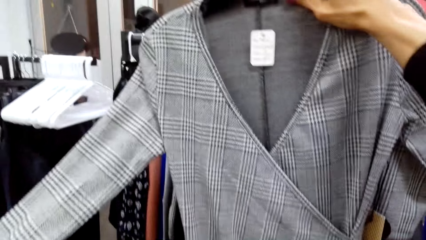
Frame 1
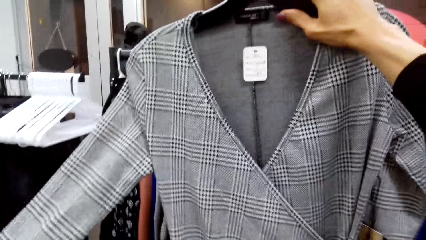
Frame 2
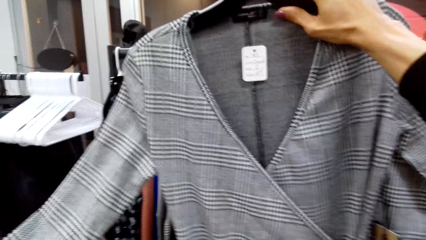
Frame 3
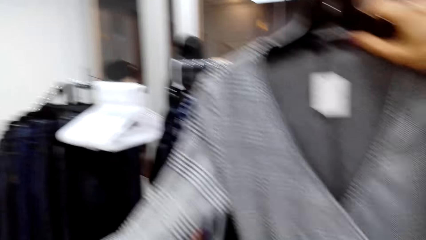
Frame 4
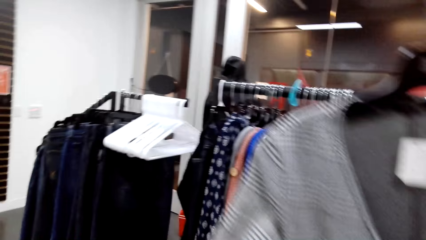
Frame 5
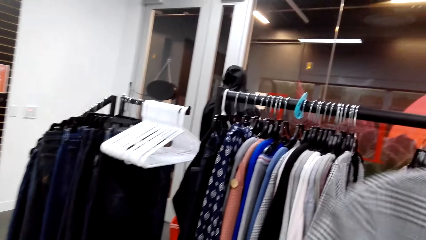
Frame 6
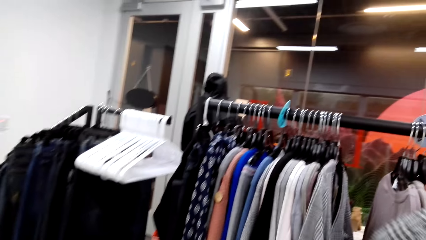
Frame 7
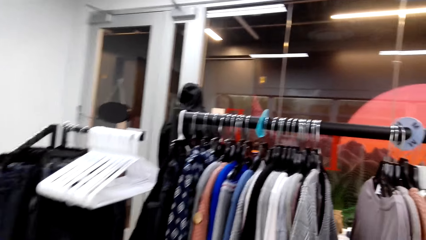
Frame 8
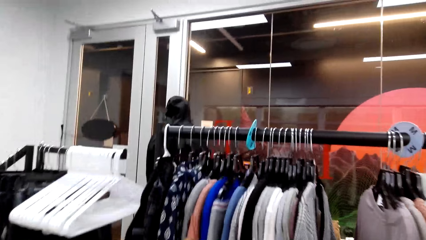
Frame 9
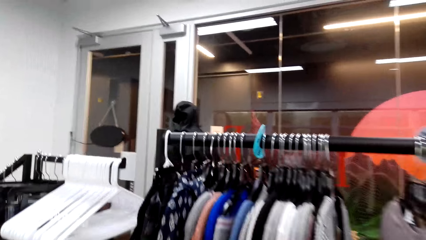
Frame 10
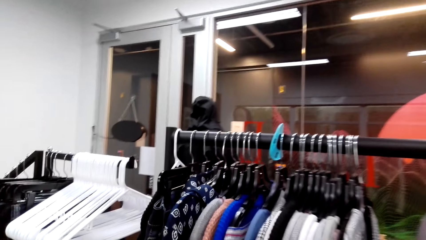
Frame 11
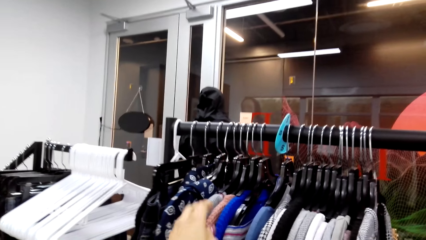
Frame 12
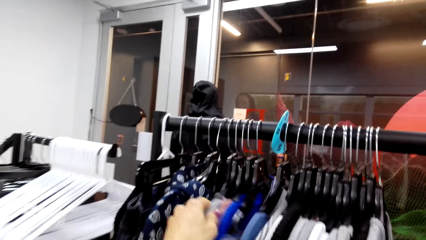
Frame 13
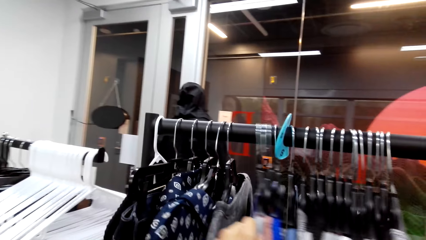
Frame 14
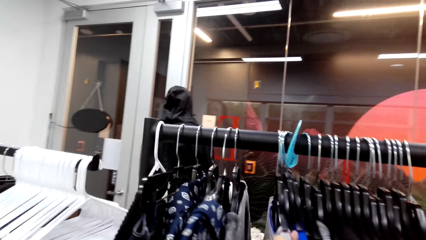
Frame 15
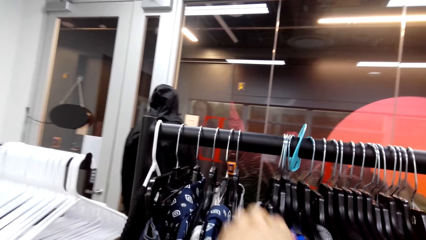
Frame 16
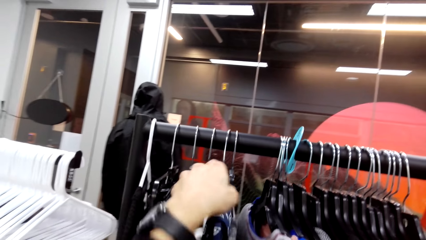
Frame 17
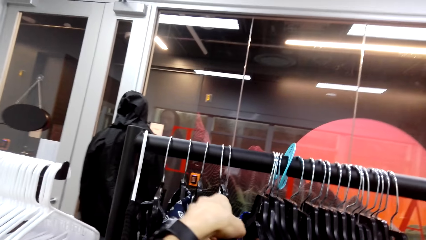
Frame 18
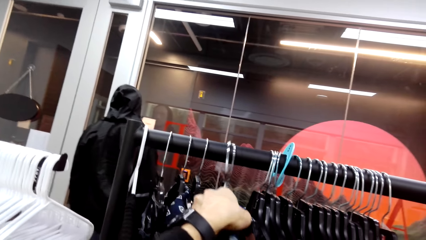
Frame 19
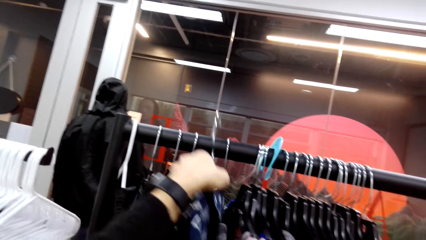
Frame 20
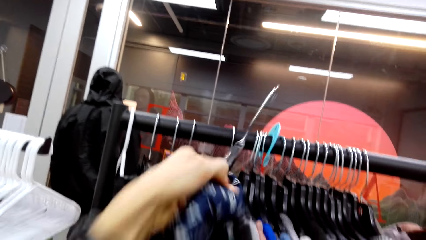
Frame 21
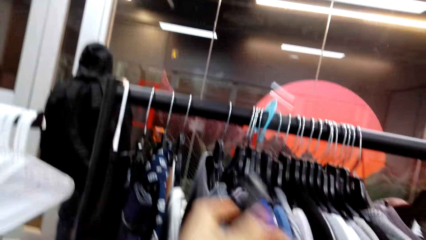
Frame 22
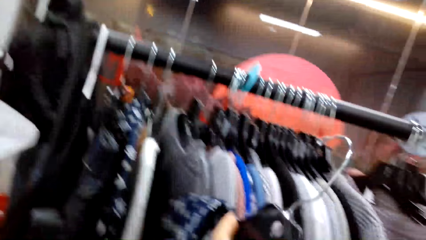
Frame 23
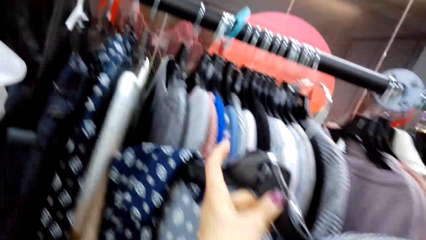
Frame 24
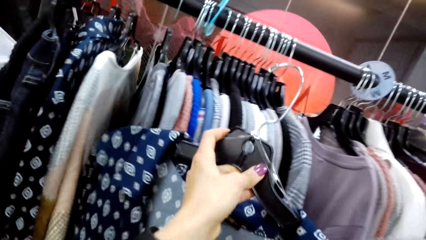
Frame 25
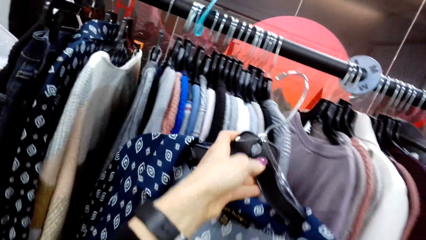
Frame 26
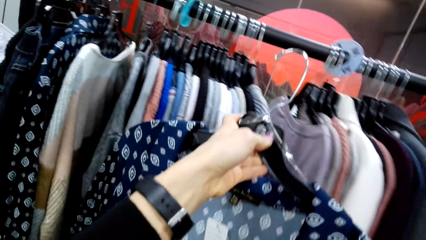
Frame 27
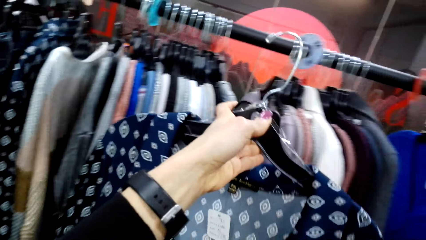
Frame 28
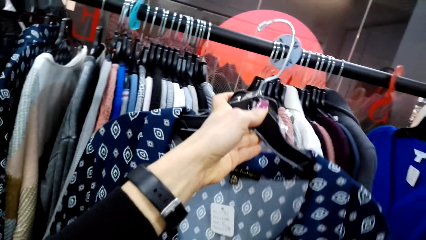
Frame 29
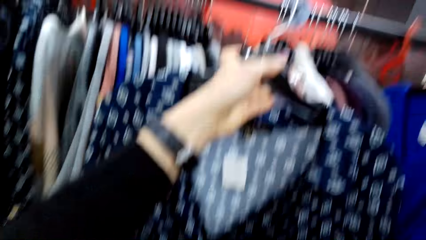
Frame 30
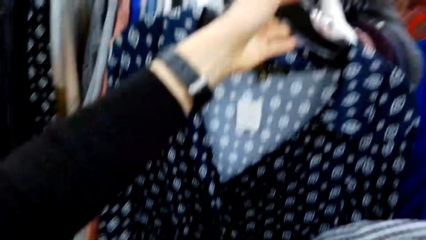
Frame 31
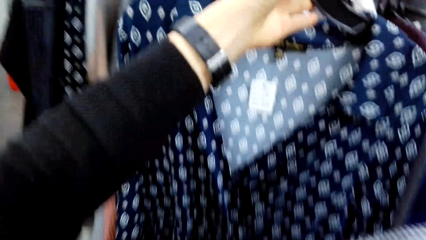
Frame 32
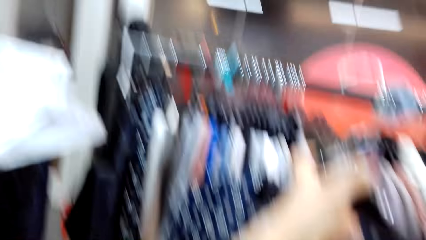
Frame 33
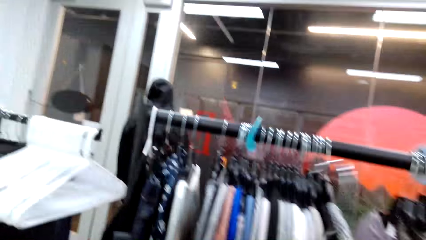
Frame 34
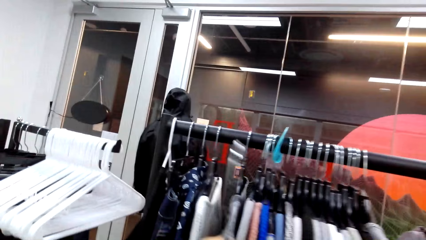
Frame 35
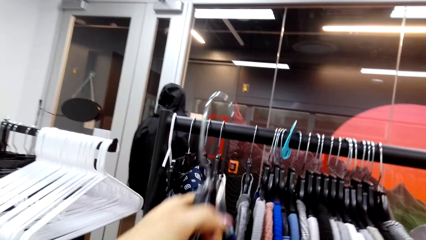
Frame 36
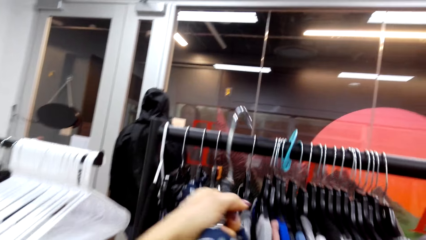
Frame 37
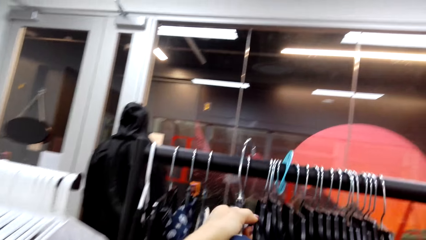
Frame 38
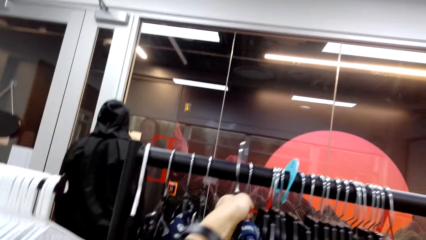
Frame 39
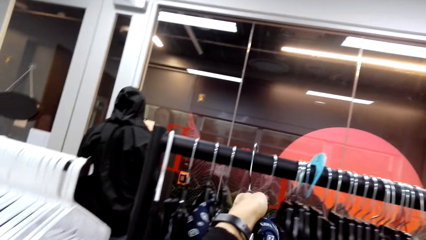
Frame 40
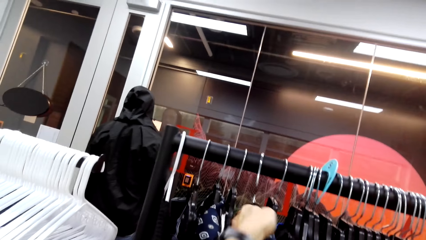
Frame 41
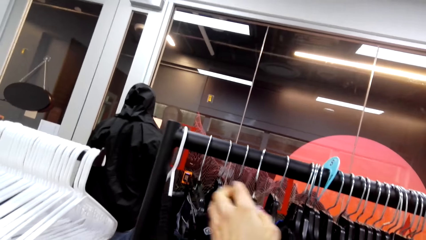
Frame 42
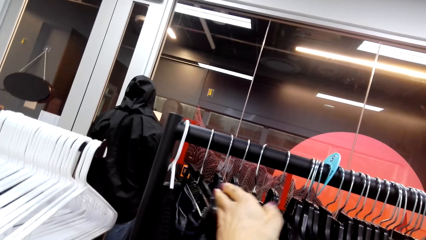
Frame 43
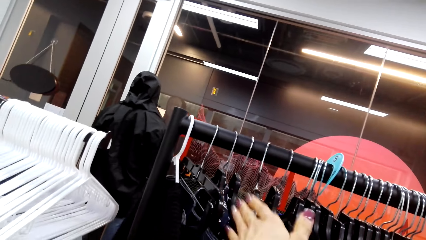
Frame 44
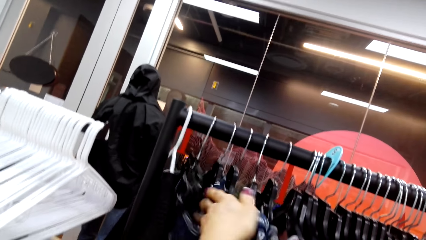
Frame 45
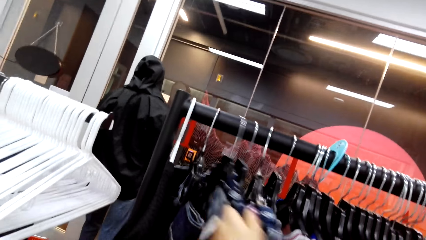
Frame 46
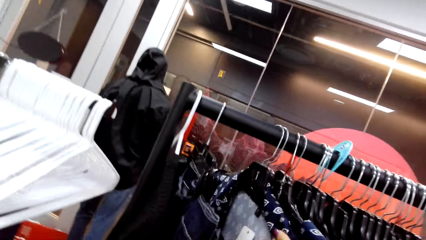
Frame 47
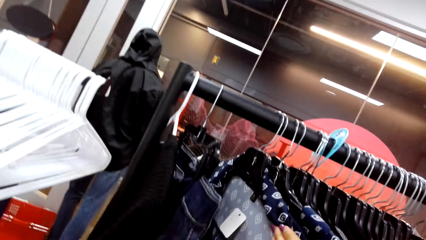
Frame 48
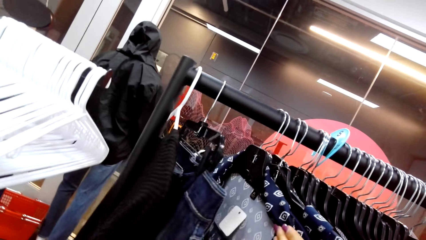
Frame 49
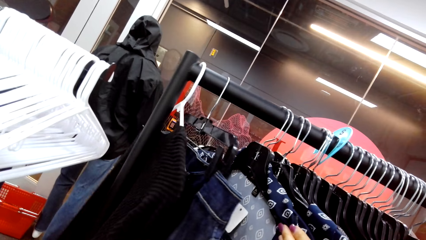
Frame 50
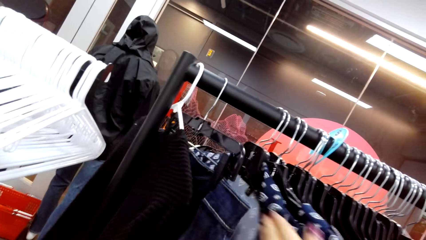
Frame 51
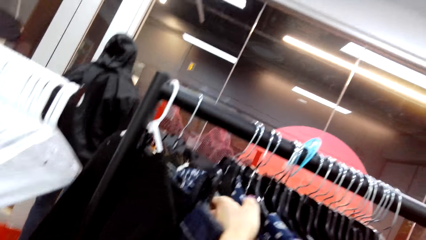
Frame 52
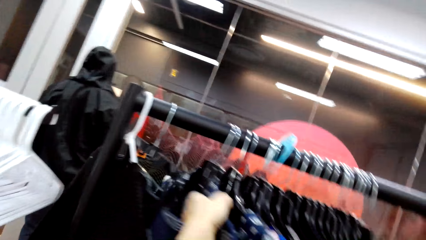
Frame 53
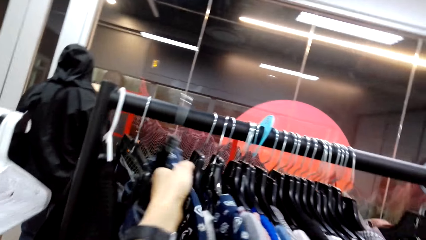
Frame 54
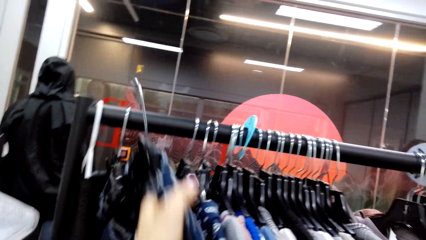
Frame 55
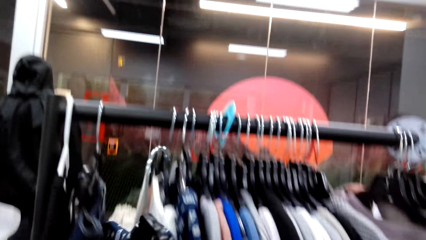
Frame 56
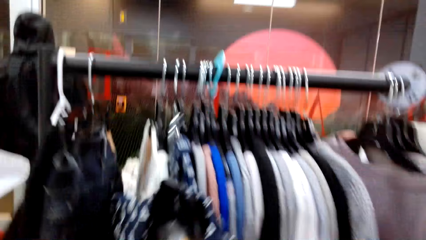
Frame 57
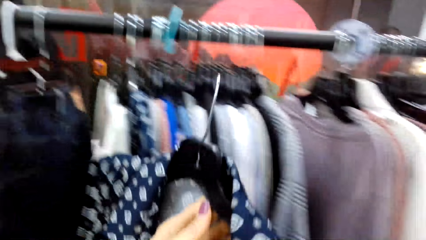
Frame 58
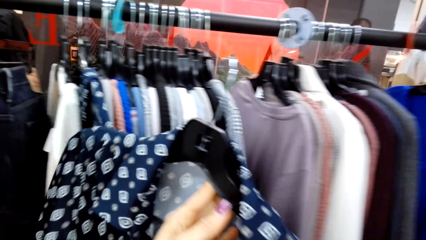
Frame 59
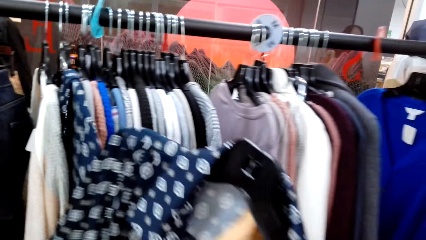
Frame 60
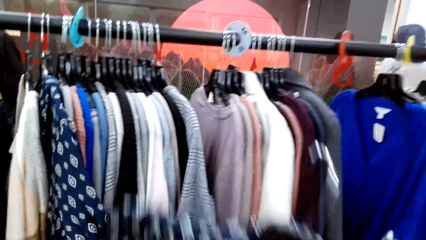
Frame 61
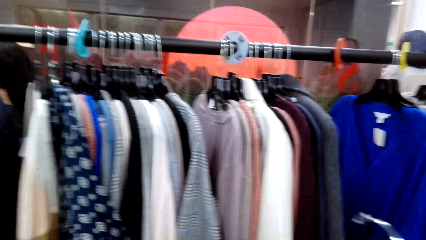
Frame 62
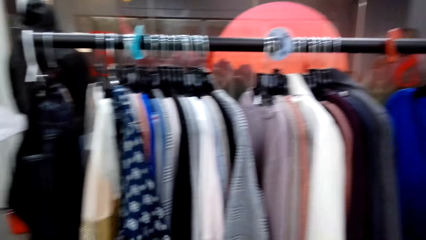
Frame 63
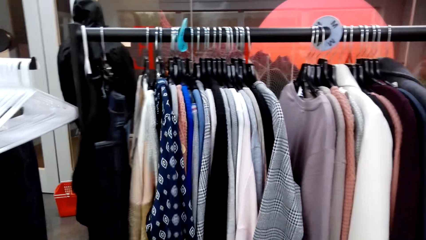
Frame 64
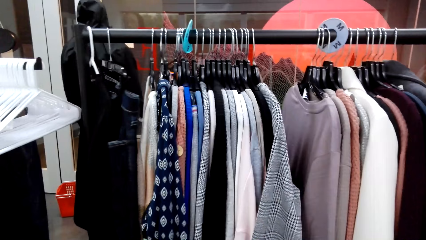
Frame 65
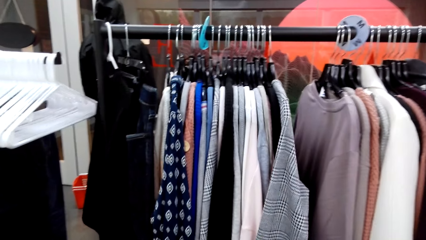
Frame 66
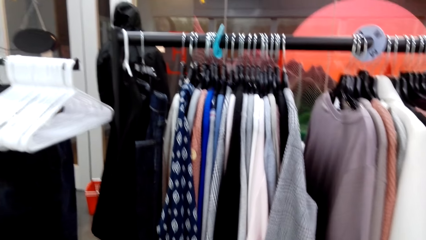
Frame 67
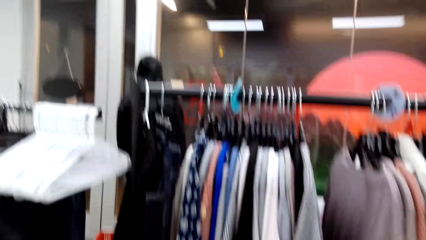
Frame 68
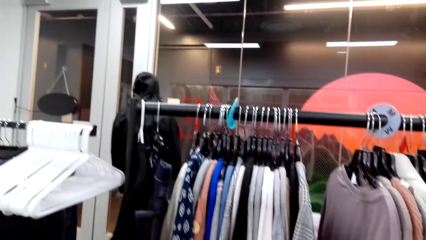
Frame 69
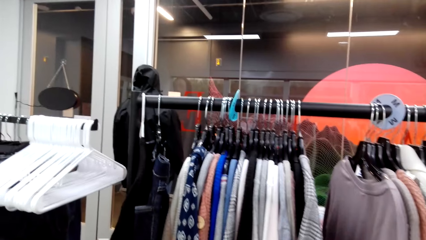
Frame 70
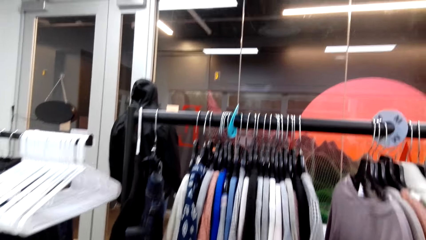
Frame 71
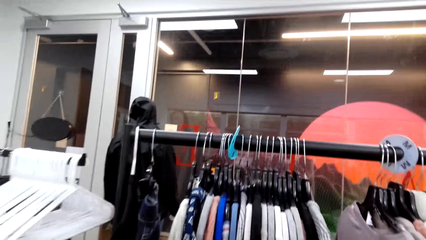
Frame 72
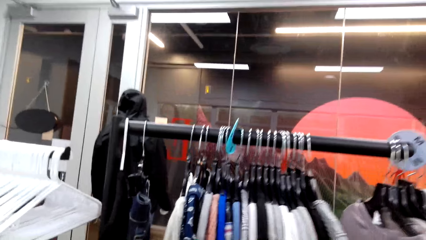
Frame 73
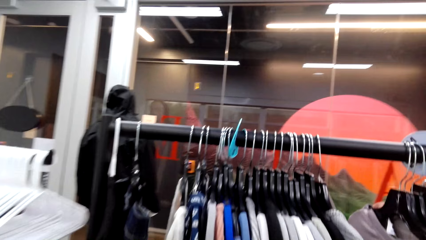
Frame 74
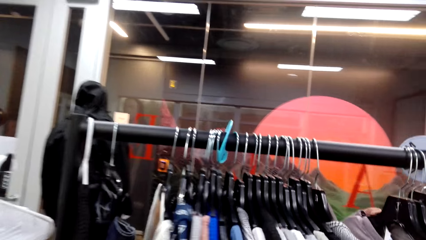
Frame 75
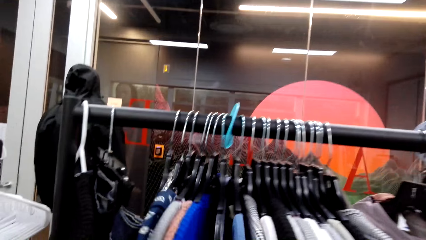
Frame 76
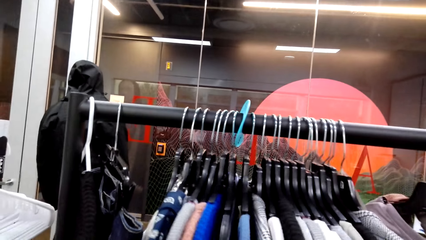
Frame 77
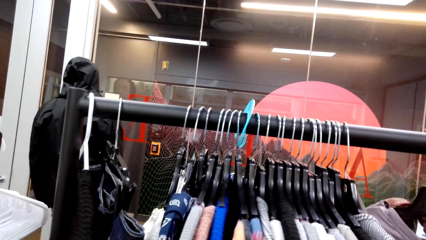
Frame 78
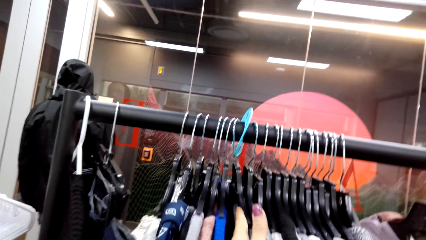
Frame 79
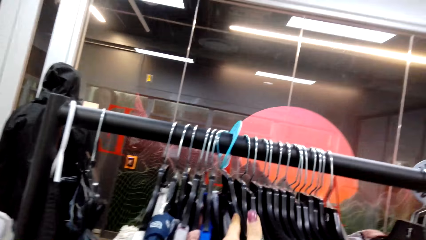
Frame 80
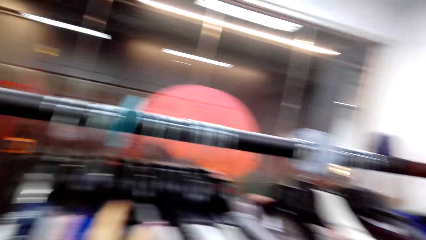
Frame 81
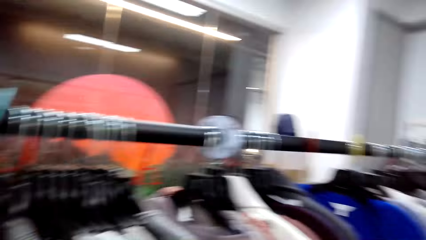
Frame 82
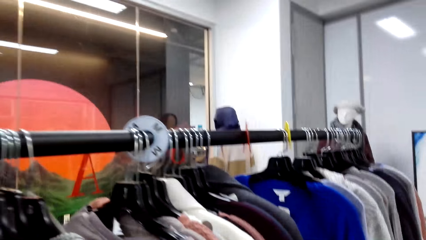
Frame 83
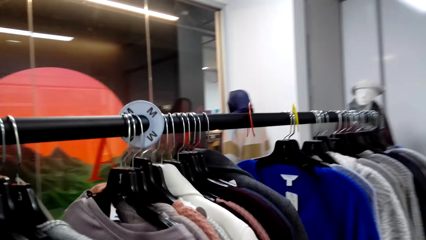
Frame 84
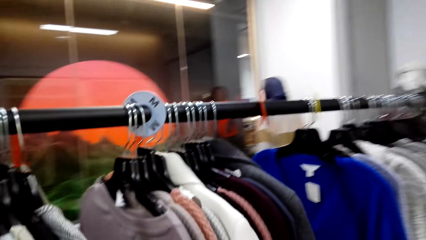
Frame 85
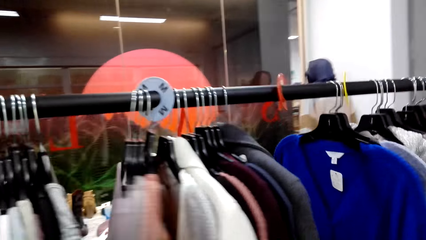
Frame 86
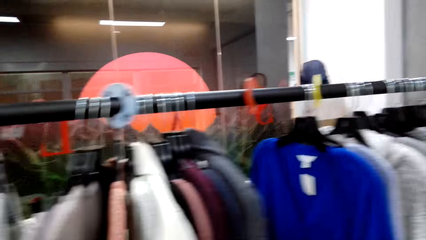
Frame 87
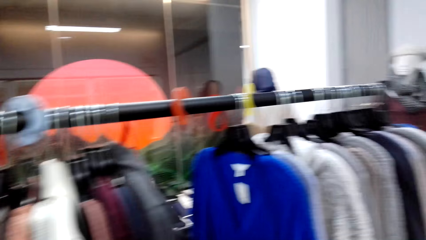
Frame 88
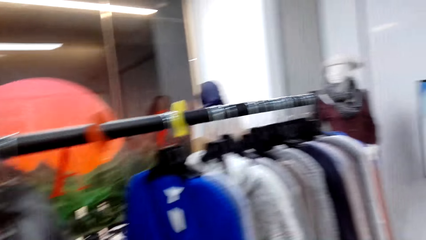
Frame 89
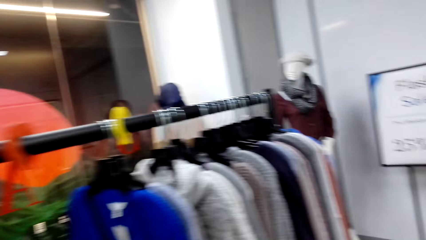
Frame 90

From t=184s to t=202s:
The camera wearer picks up a cloth from the clothes rack. They look at the tops on the hanger. They hang the cloth on the clothes rack. They peruse the clothes on the clothes rack. They pick up a cloth from the clothes rack. They peruse the clothes on the clothes rack.
